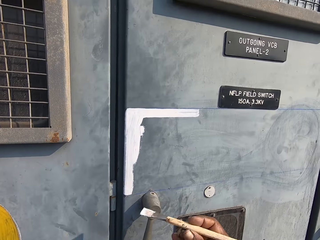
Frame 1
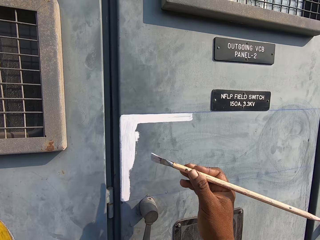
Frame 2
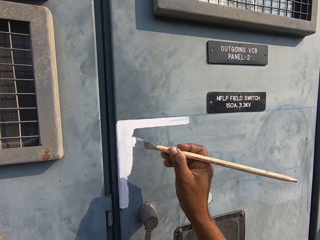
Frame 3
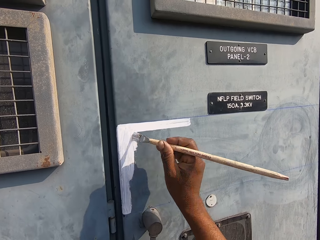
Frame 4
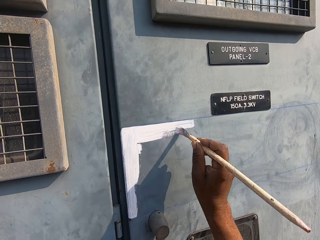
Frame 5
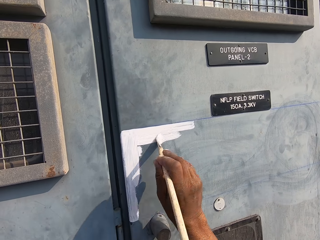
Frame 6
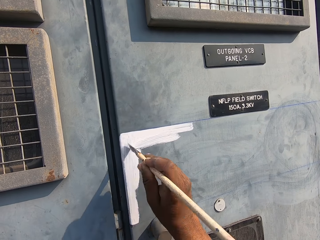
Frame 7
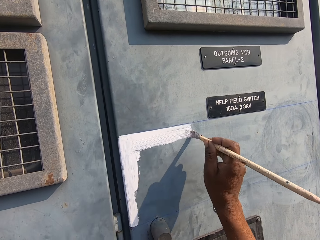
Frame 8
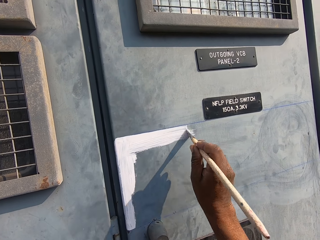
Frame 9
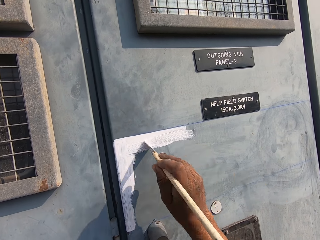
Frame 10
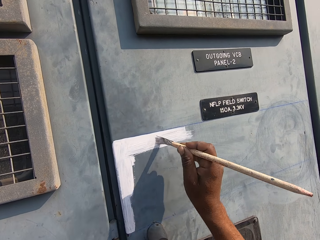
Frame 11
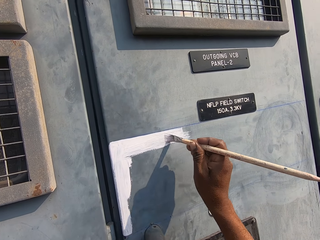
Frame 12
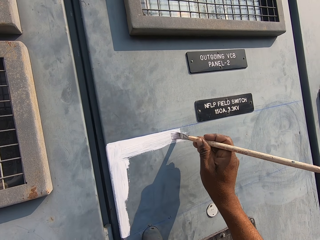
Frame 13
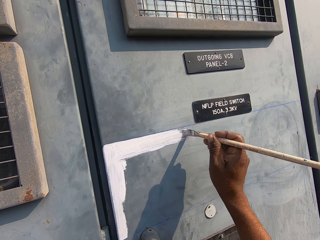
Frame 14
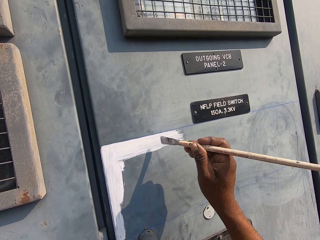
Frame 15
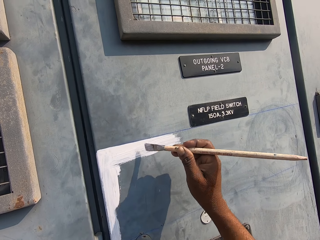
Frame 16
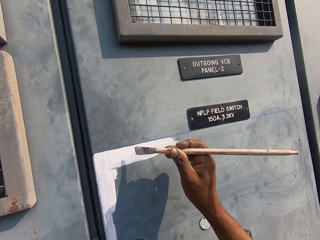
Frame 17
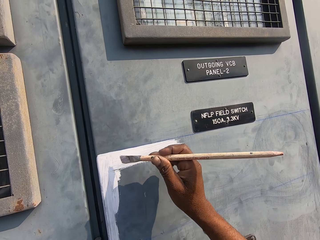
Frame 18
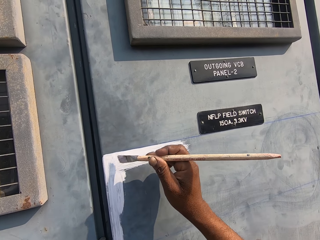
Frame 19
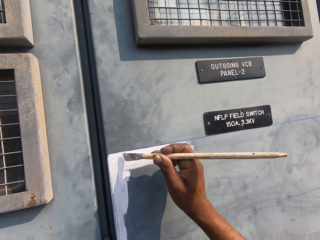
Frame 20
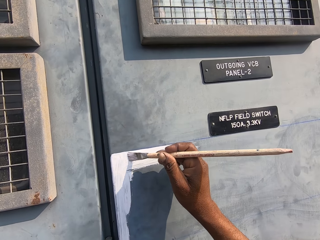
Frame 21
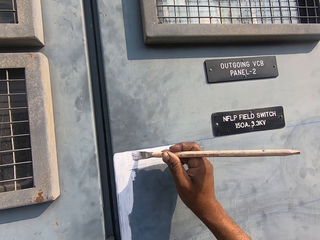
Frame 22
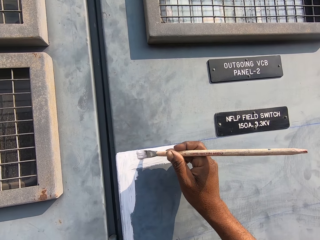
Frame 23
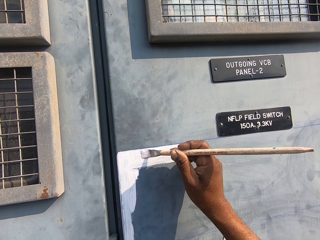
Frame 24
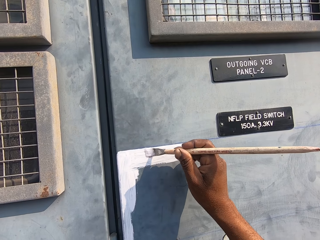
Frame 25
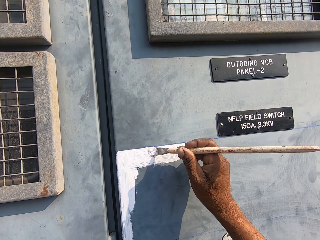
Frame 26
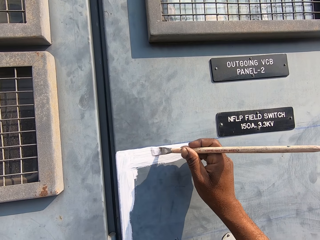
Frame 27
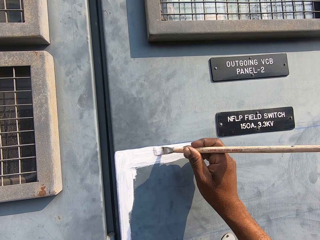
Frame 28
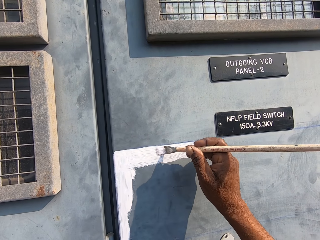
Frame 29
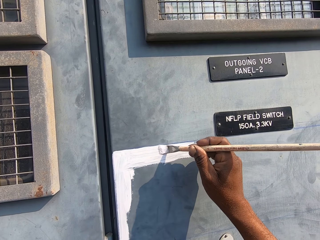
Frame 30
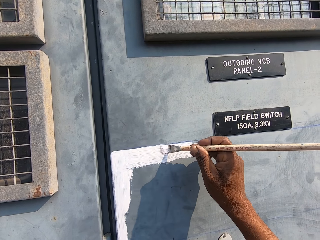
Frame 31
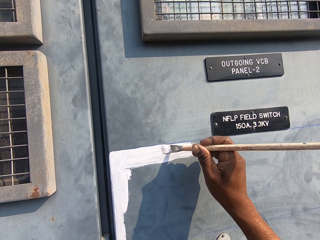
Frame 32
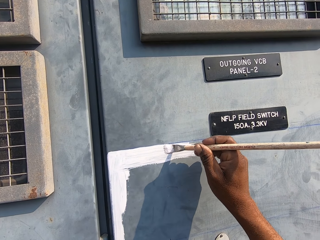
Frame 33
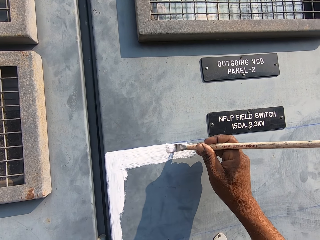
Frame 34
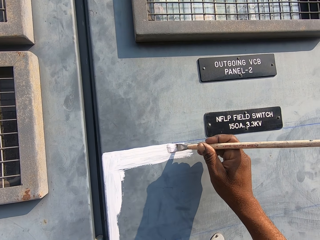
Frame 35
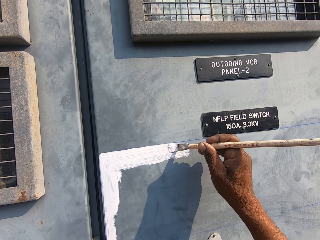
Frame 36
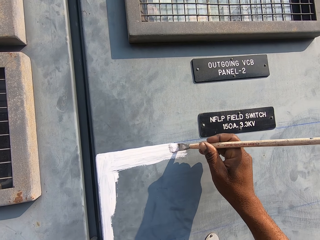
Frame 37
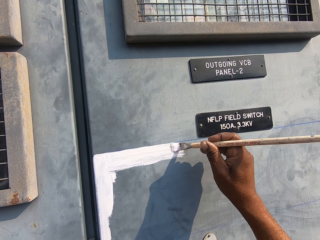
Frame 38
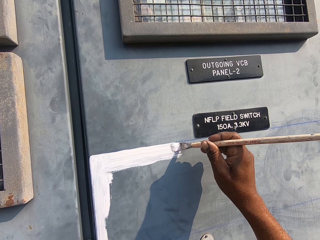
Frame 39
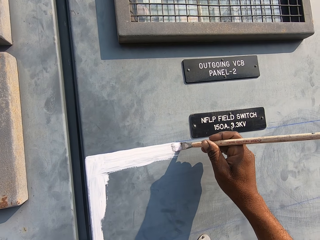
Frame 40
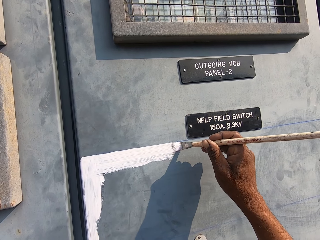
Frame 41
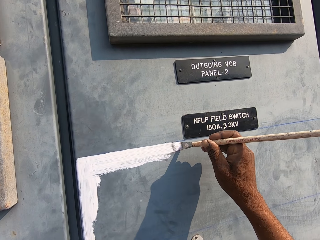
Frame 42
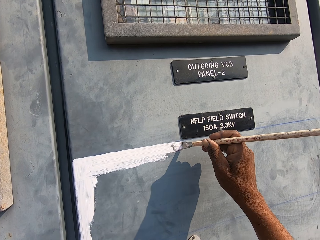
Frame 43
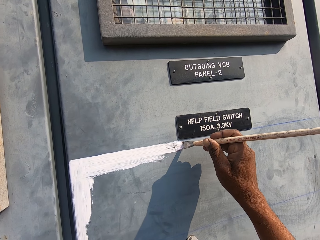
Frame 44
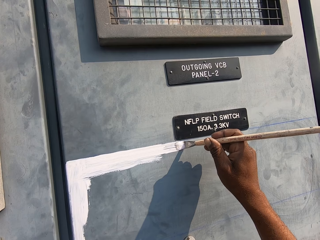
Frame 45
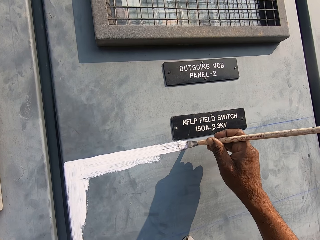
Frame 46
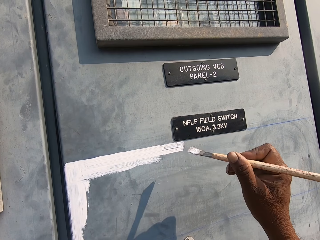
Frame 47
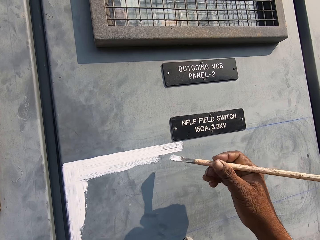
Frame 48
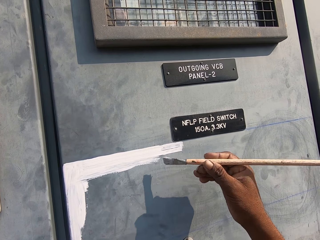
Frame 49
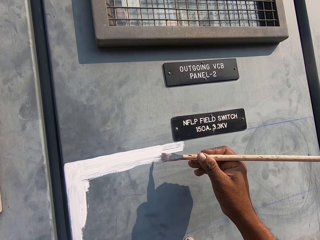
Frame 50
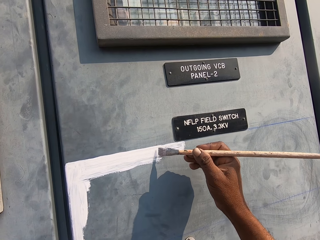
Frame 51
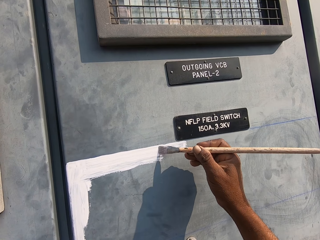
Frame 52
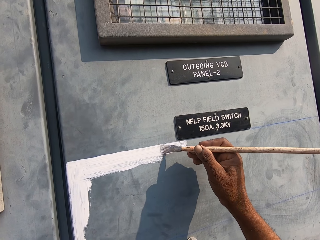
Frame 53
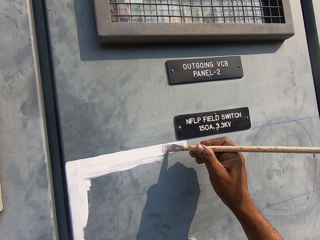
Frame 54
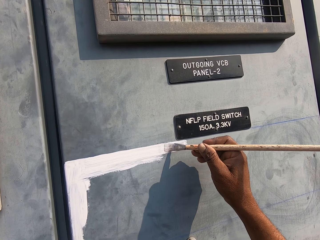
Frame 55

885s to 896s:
The camera wearer paints a field switch door.

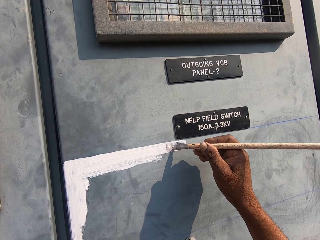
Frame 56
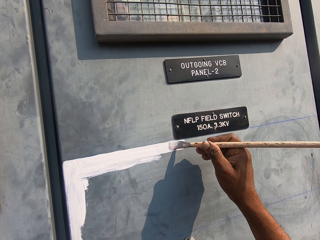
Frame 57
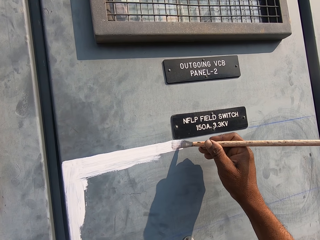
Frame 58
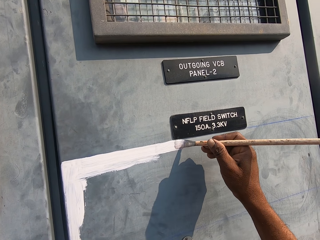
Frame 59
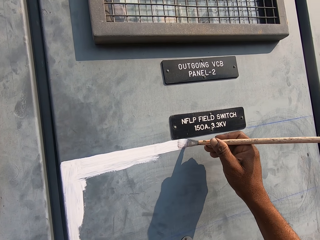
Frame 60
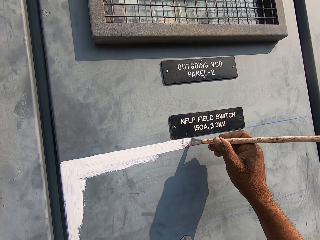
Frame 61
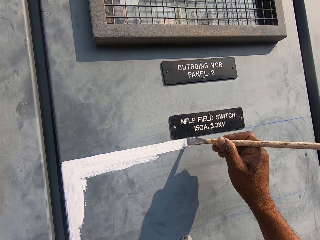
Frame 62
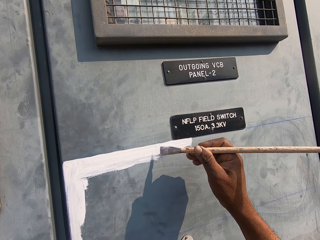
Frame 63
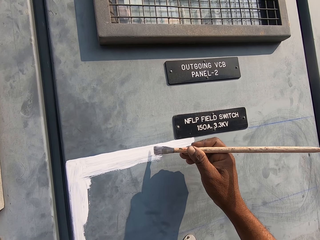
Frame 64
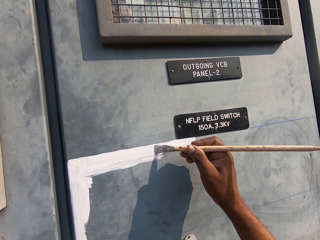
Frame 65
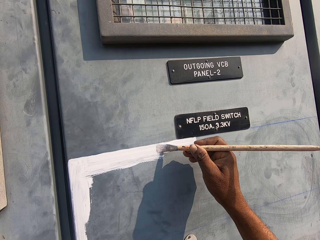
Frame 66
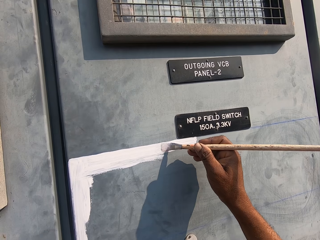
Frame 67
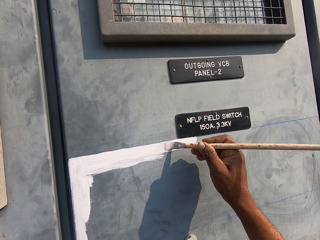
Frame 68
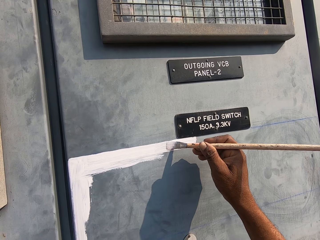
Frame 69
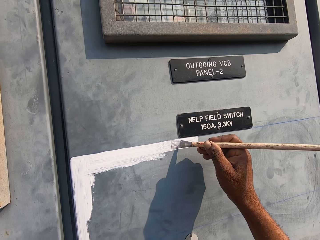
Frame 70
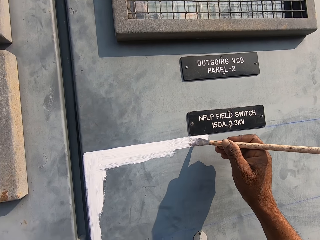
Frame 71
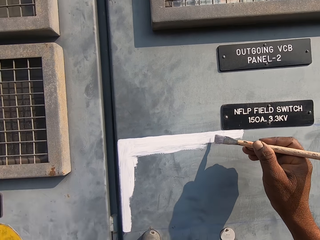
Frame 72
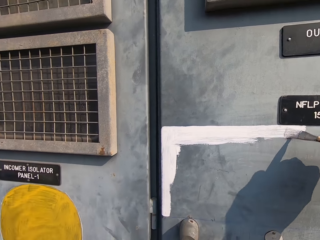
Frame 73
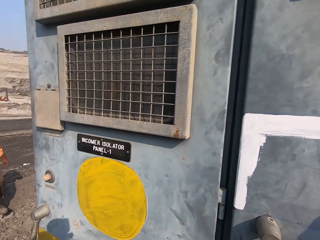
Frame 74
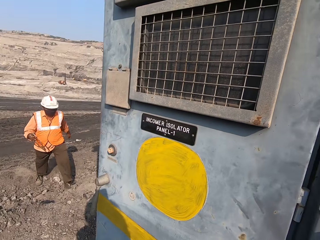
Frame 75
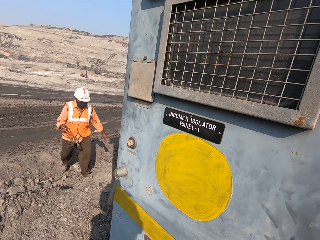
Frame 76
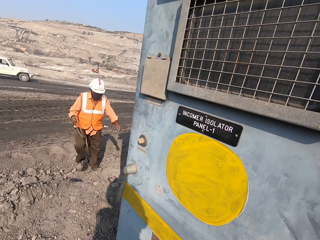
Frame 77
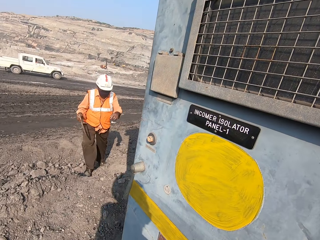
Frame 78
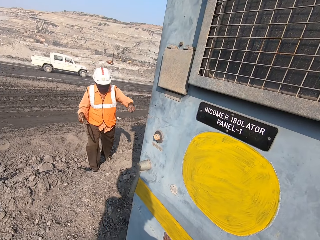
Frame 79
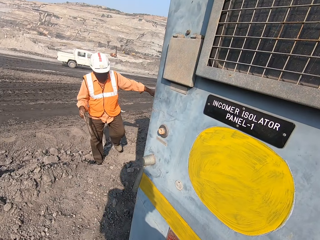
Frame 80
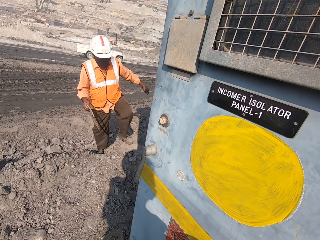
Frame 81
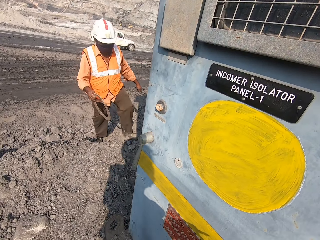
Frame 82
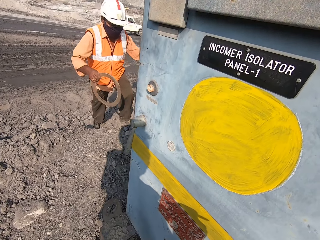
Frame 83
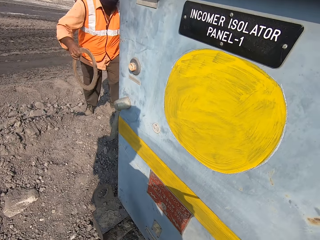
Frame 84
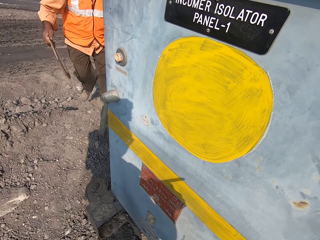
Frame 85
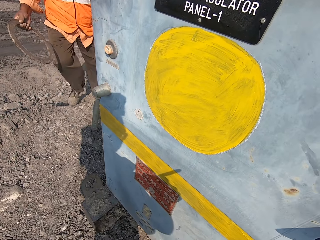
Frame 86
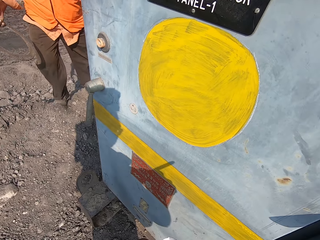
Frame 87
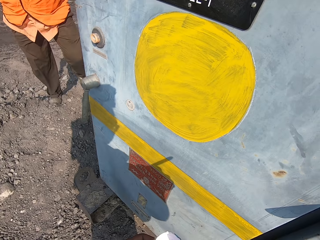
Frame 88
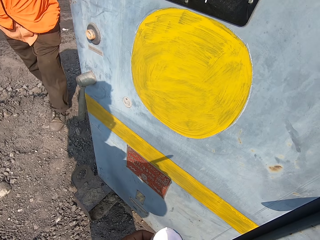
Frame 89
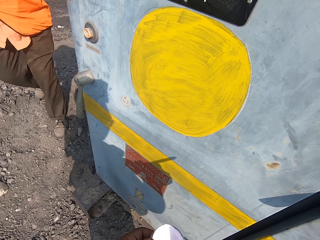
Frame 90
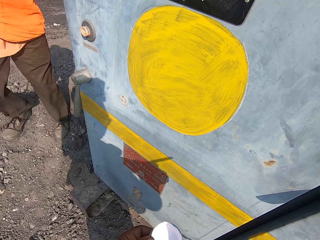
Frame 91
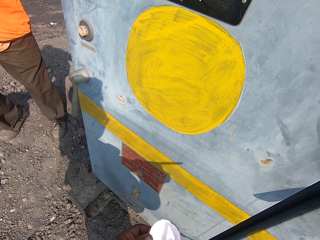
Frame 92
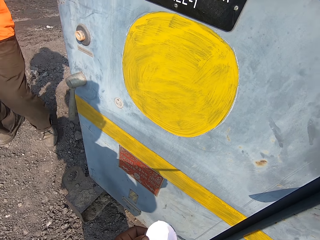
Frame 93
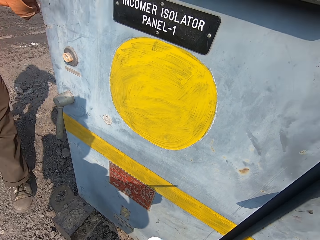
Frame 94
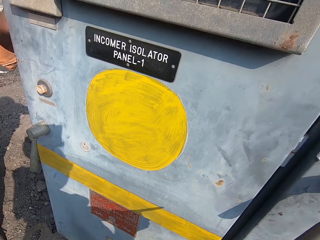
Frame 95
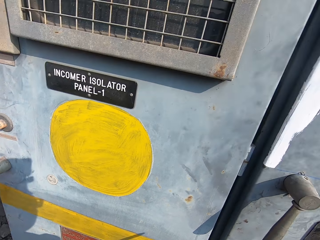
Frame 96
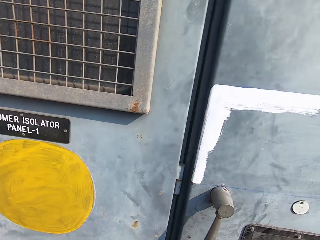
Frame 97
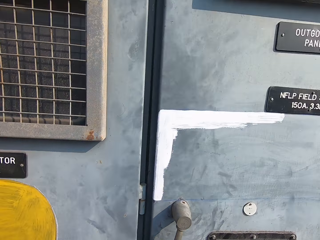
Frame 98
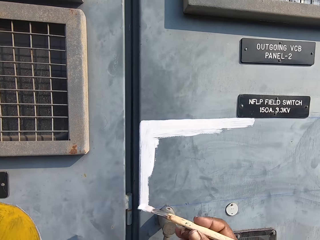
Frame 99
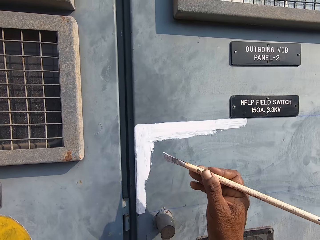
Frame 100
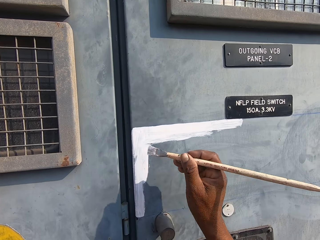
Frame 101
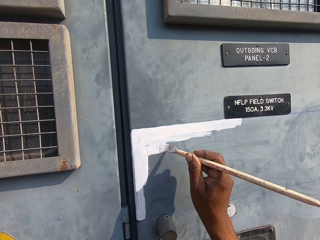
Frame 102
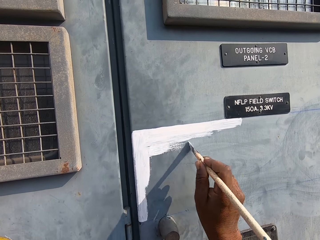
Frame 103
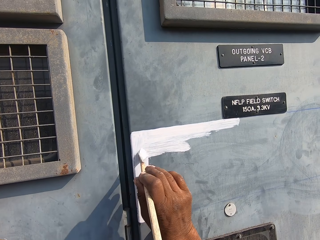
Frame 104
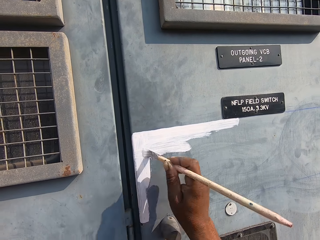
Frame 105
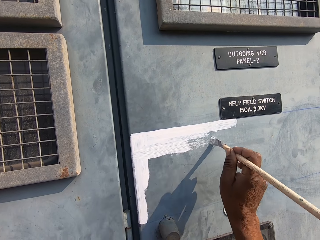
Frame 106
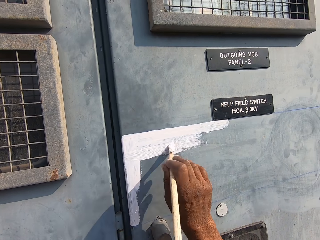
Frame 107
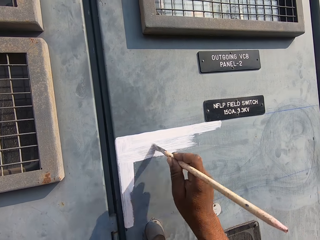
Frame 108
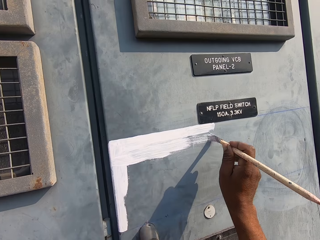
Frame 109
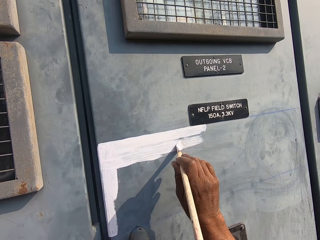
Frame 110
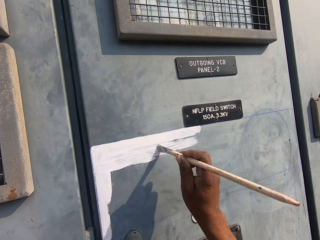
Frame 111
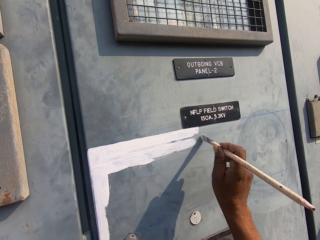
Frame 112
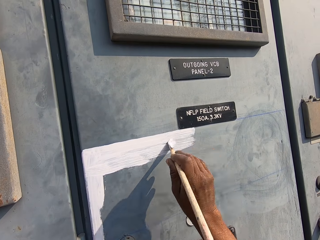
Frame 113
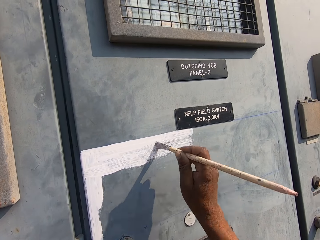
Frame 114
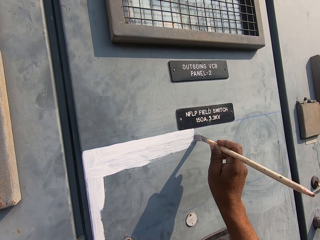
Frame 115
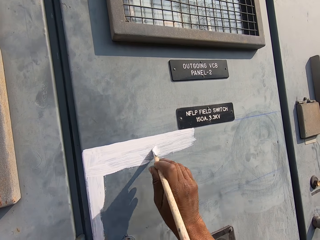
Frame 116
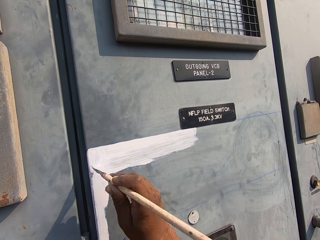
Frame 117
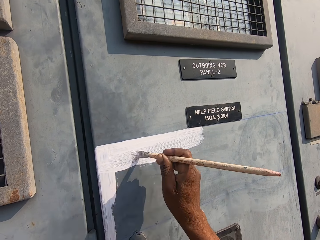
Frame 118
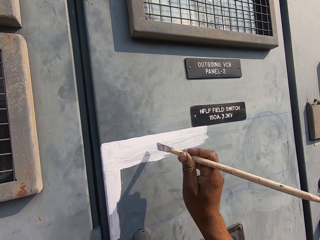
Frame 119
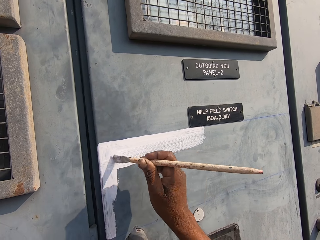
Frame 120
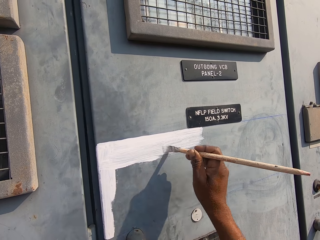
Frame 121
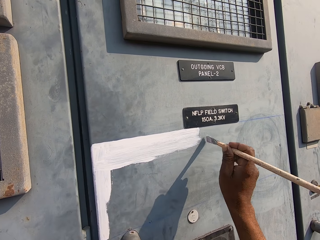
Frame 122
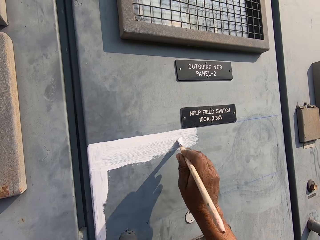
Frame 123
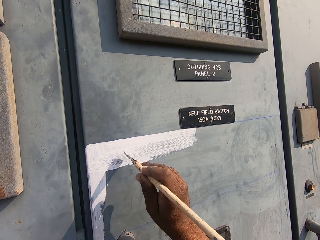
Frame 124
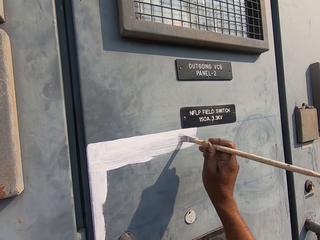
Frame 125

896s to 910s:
The camera wearer turns to the side. They look around. They dip the painting brush in the paint. A man approaches the camera wearer. The camera wearer paints a field switch door.
